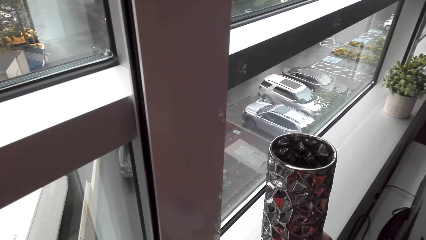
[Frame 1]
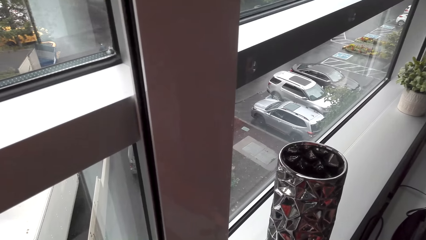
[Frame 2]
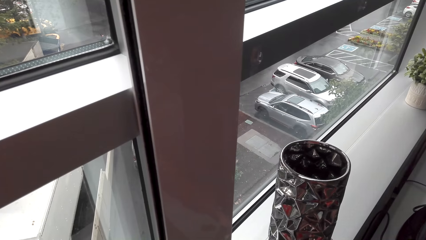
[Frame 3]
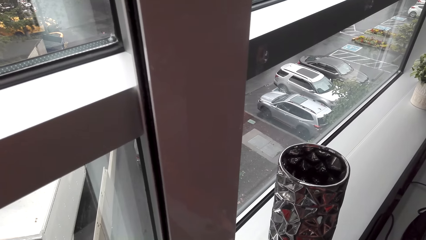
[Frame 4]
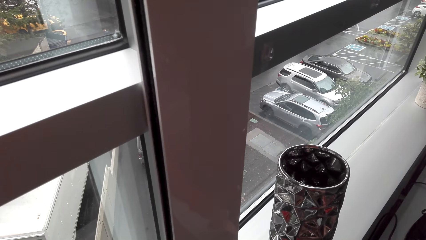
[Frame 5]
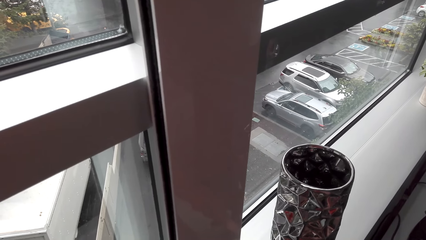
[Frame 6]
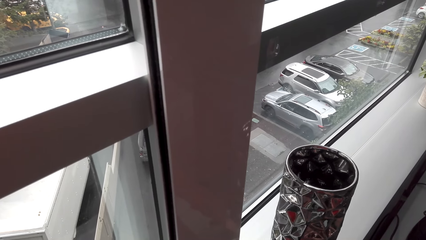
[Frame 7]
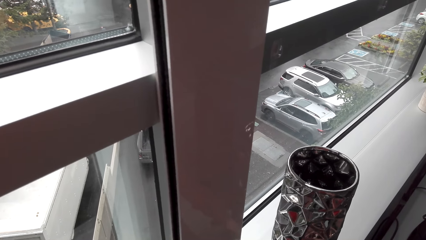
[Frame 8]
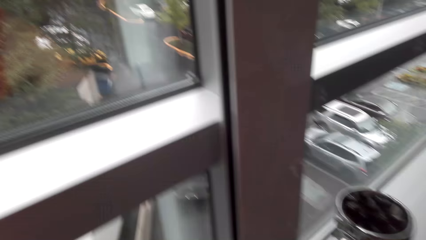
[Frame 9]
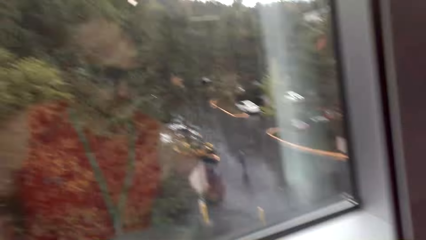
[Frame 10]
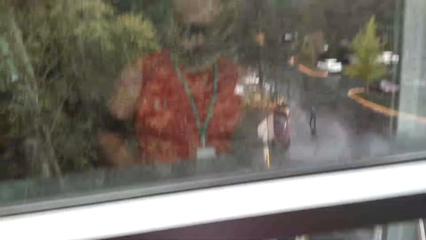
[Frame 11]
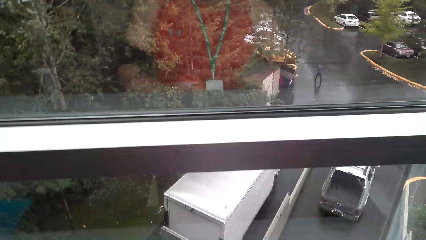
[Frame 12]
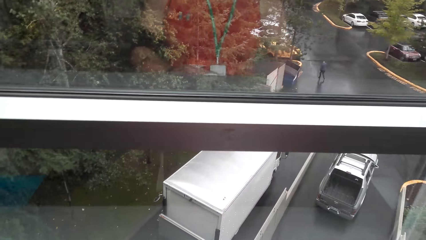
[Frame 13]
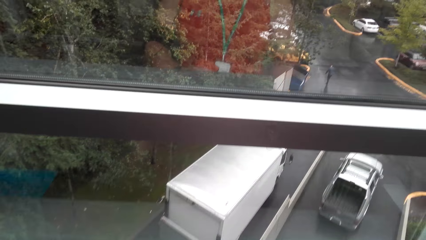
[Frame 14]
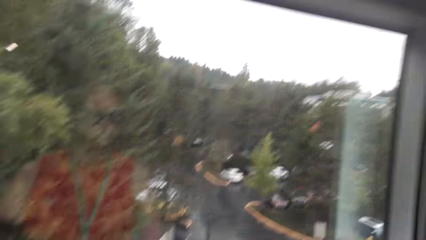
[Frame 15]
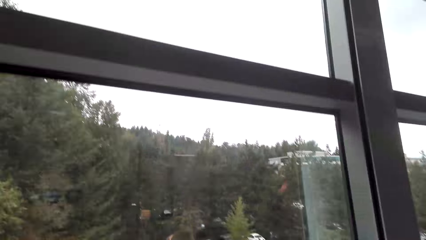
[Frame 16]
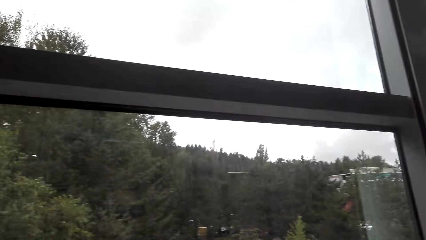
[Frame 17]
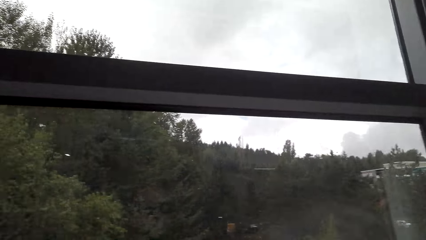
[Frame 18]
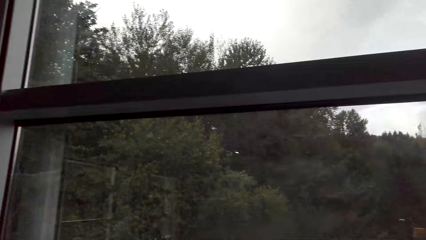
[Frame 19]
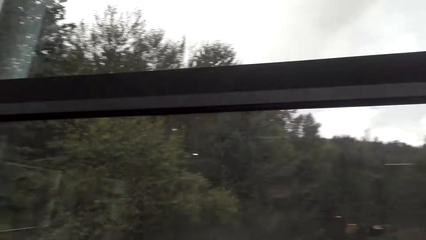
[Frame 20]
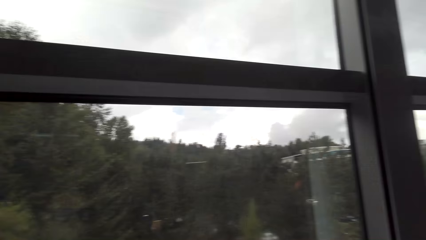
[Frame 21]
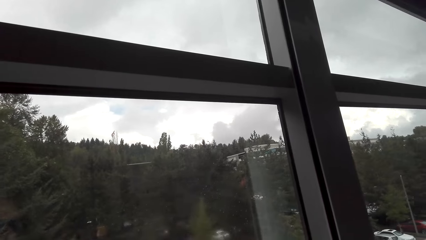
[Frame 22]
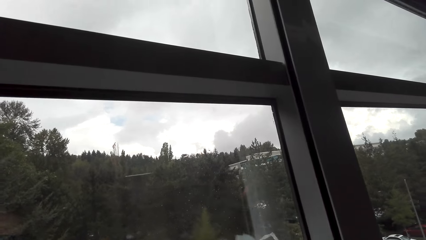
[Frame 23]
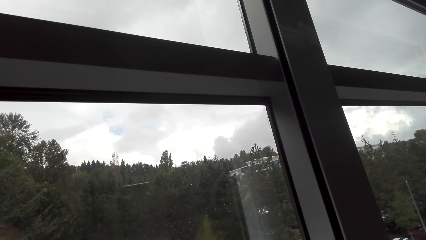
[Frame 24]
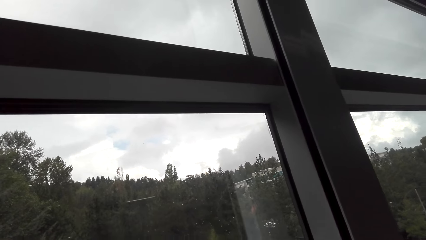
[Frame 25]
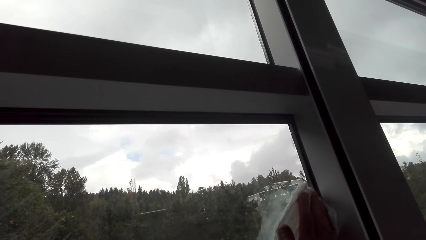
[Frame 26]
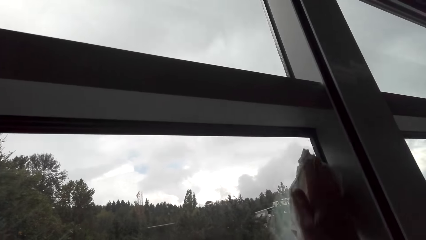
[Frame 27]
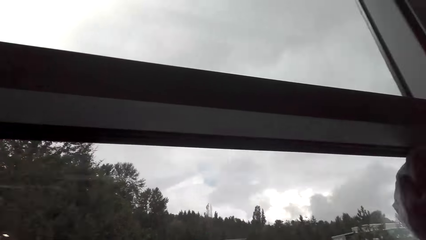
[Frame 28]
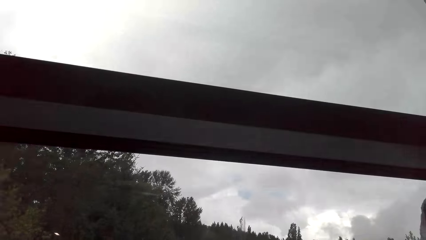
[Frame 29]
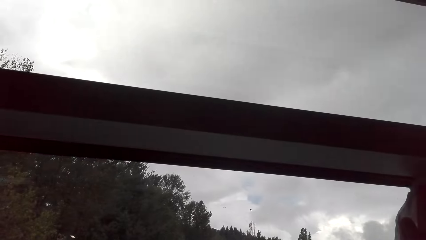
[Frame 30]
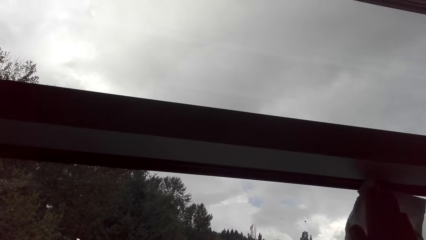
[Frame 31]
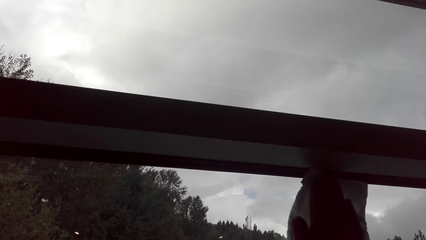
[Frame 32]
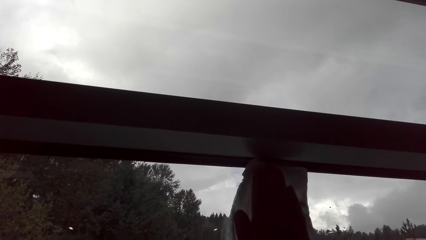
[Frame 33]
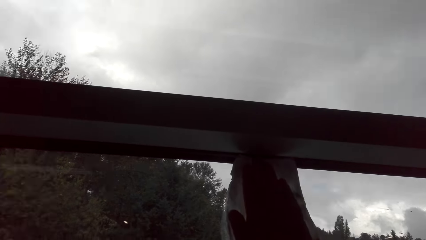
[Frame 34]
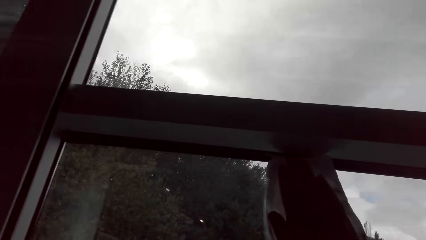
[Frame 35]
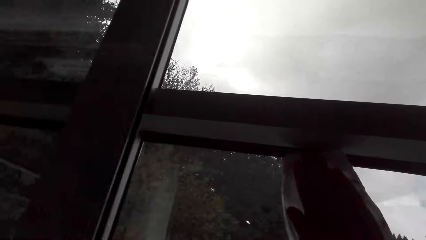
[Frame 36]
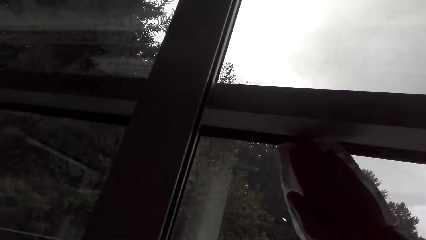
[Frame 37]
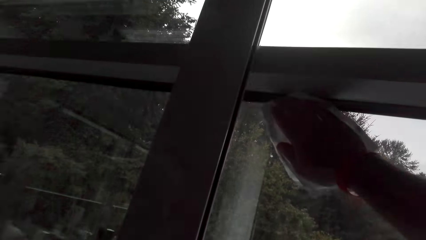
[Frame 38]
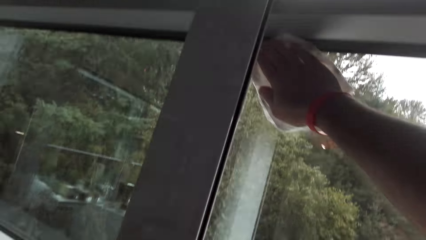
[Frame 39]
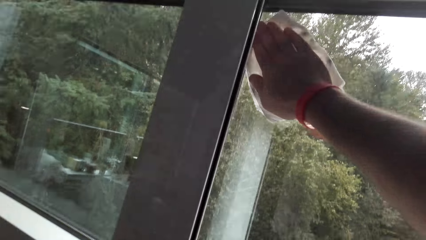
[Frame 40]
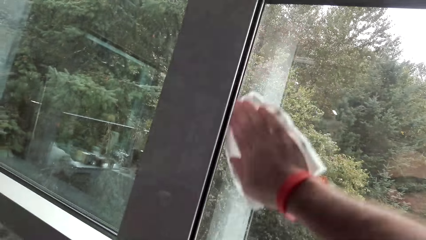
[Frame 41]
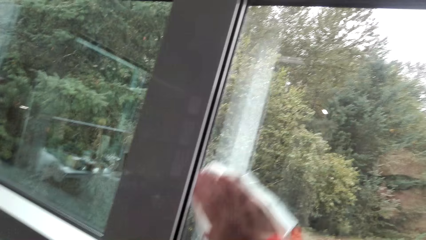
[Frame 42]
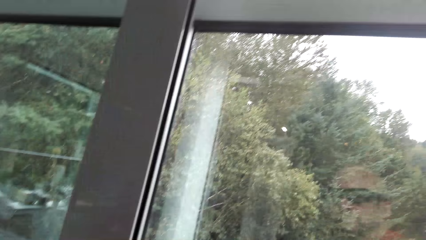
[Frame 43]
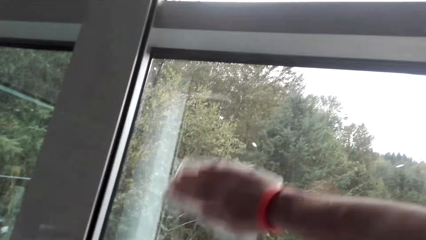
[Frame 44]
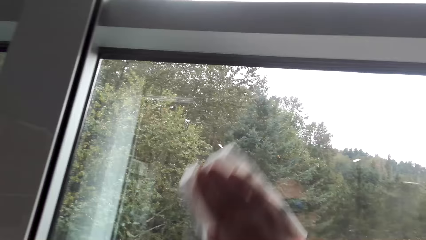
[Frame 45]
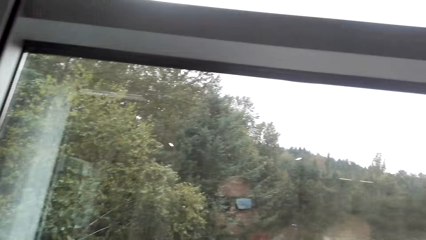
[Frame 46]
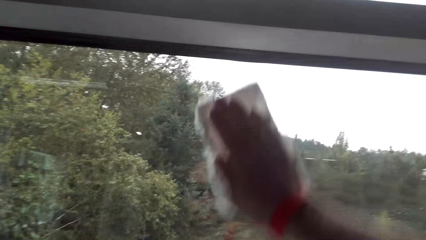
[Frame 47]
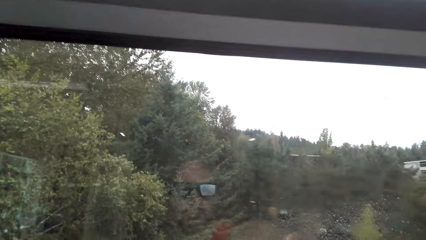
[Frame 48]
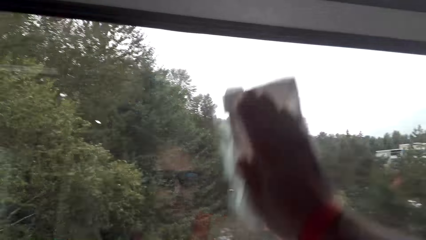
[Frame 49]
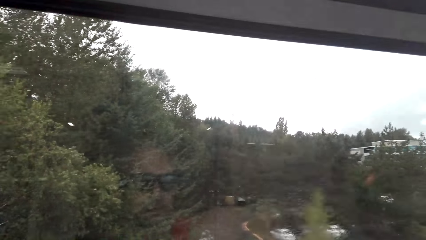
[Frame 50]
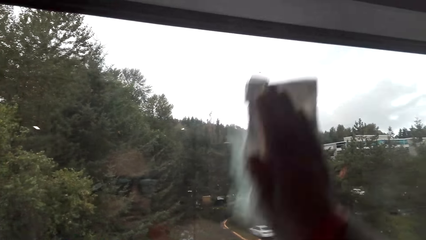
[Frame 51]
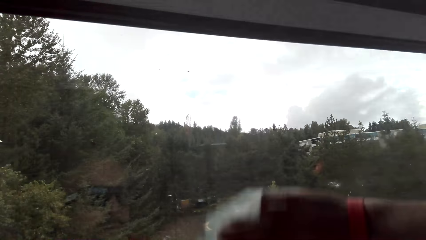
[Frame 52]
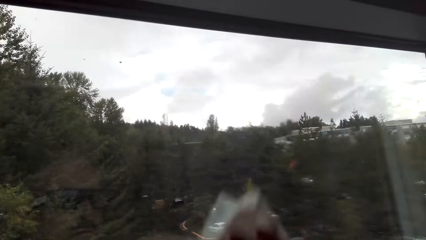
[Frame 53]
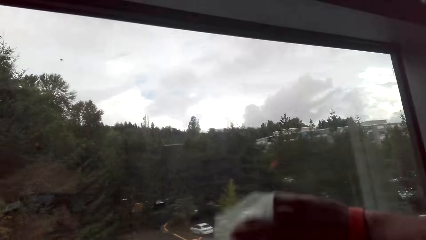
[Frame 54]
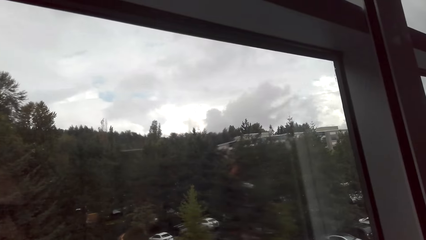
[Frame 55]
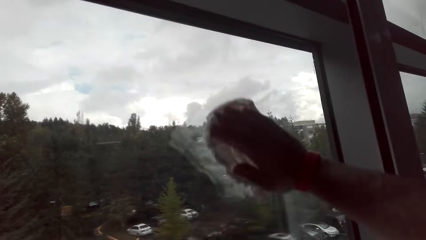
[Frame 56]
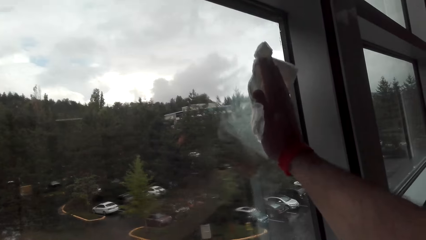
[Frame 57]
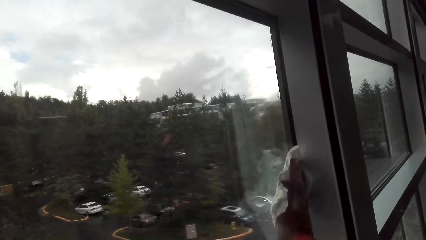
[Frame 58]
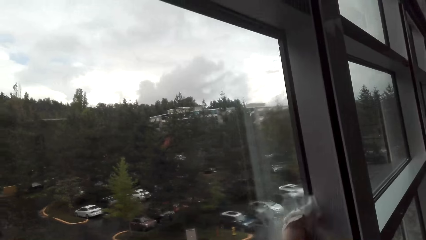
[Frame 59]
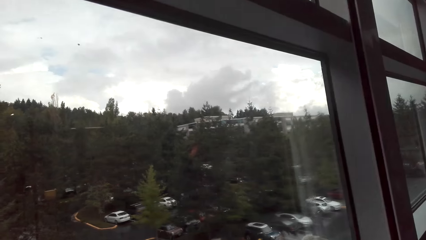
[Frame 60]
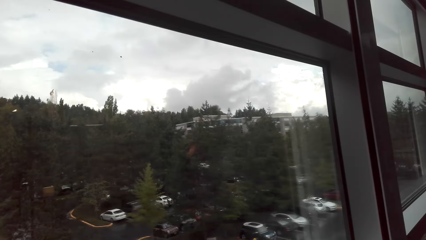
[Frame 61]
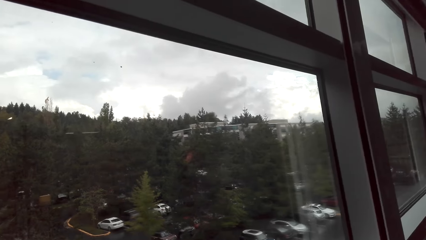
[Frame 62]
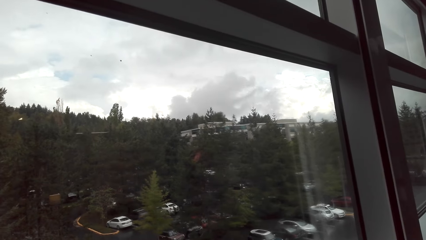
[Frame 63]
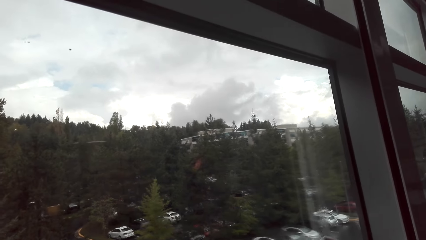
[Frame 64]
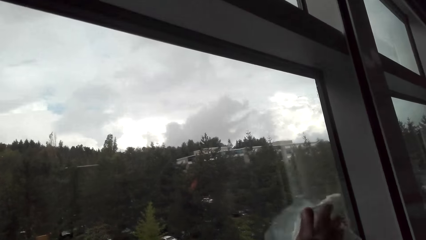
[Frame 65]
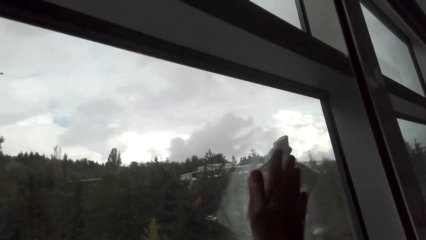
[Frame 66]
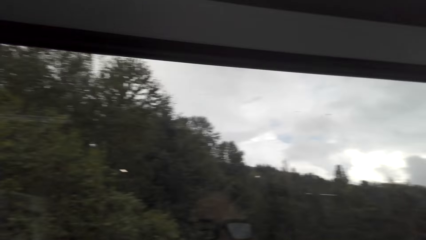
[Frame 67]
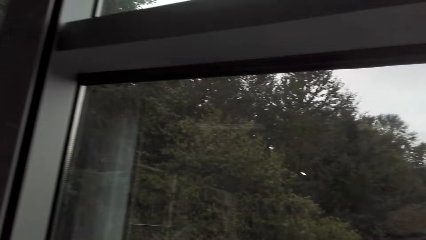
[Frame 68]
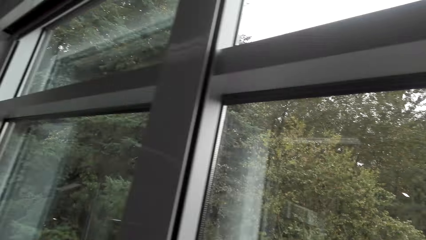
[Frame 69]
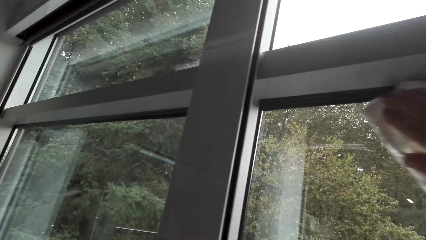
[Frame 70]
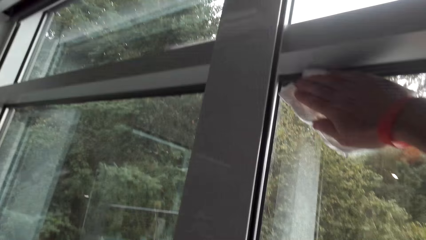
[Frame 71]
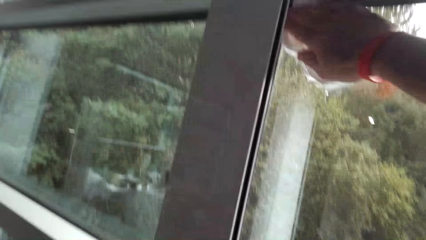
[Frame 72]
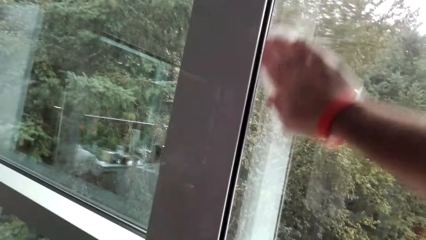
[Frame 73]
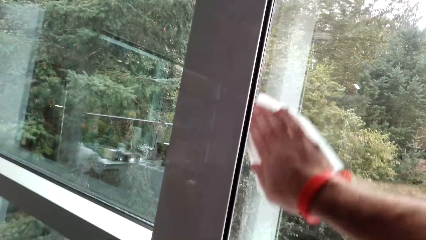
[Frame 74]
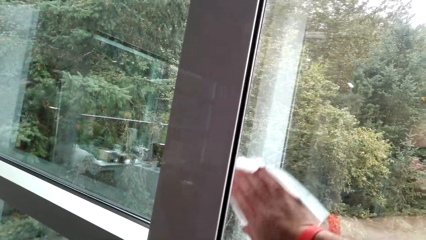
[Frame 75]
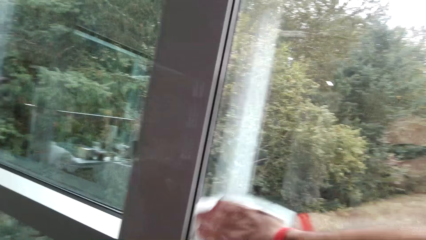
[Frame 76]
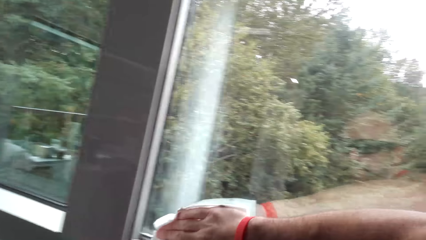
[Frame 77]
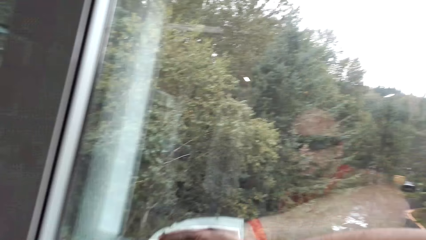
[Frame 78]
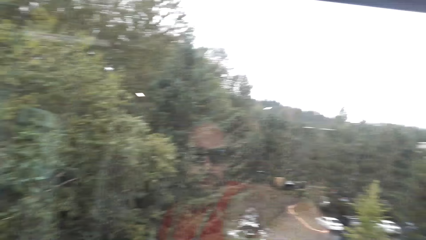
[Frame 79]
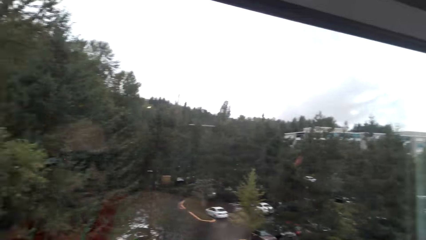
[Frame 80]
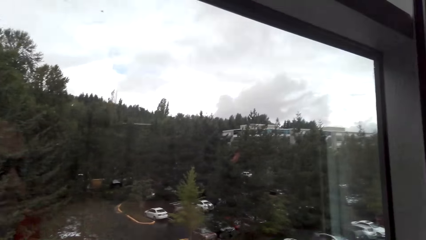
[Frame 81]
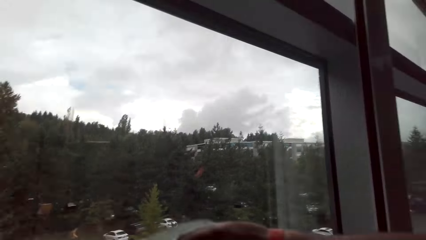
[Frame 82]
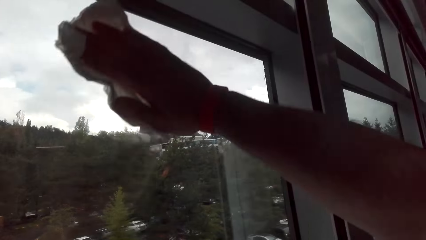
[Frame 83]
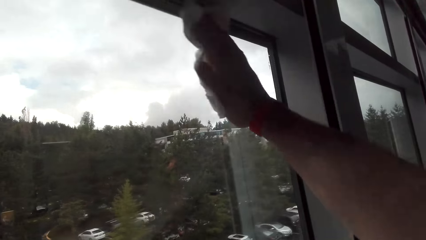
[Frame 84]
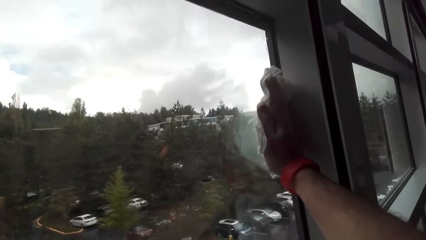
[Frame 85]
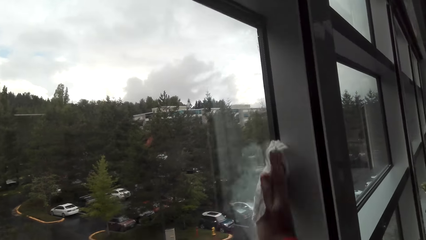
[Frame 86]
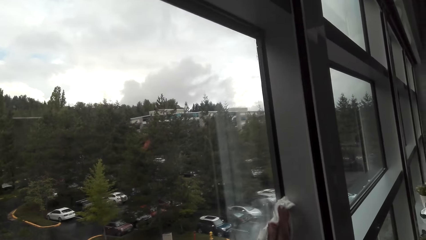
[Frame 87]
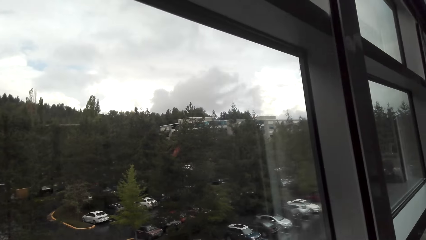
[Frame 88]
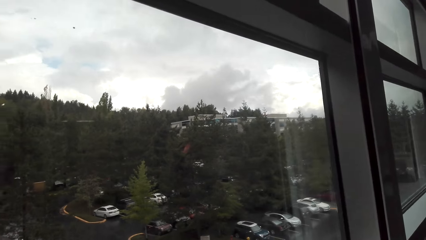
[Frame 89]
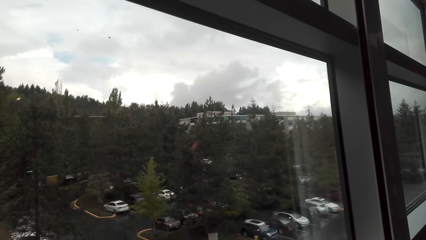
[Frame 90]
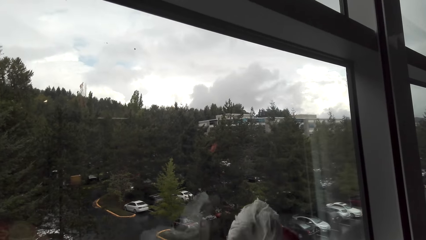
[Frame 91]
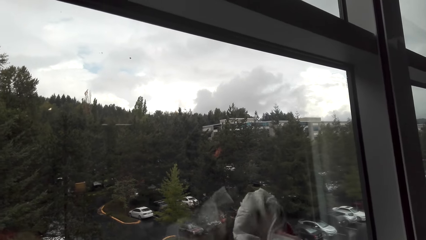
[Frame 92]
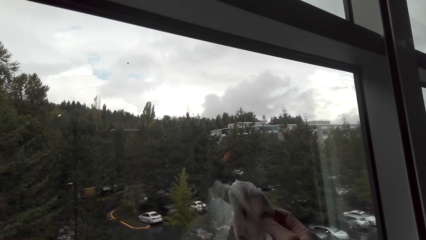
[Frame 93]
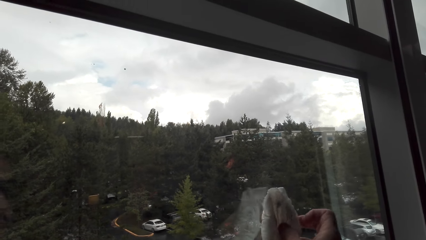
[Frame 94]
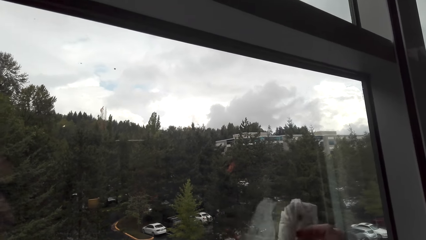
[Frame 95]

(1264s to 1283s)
The camera wearer places the vessel on the surface. They spray detergent to the window pane. They wipe the window pane with the tissue.
